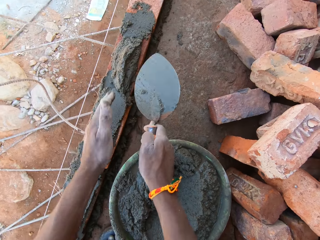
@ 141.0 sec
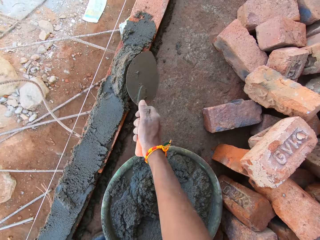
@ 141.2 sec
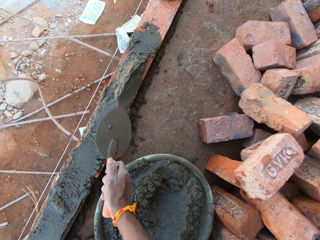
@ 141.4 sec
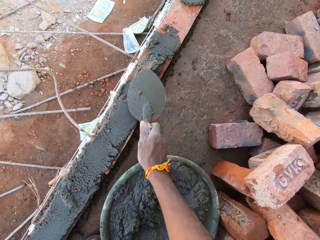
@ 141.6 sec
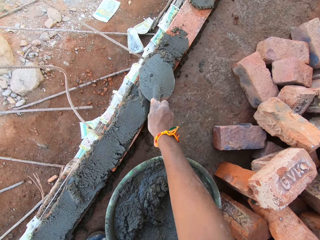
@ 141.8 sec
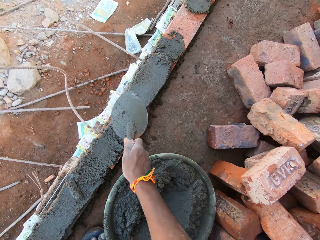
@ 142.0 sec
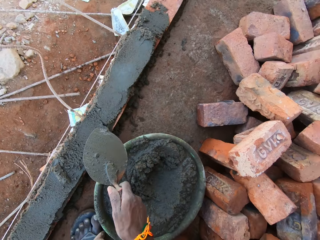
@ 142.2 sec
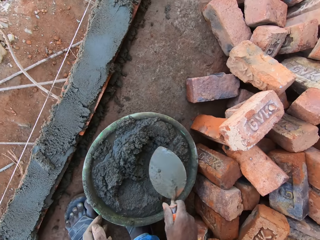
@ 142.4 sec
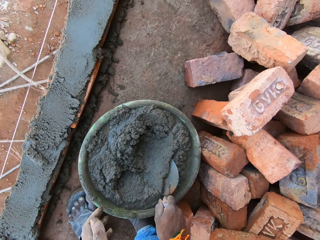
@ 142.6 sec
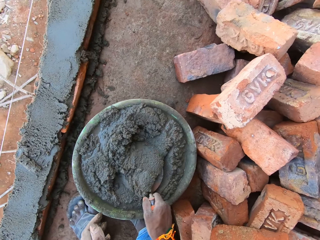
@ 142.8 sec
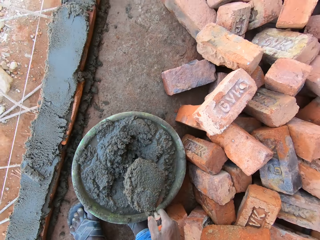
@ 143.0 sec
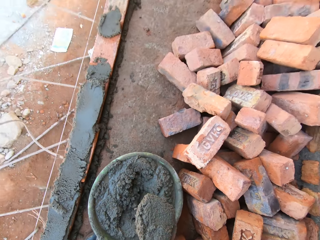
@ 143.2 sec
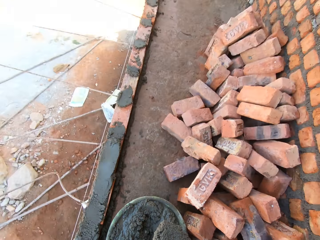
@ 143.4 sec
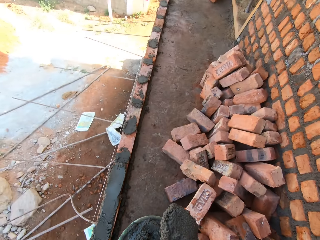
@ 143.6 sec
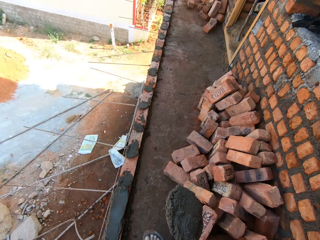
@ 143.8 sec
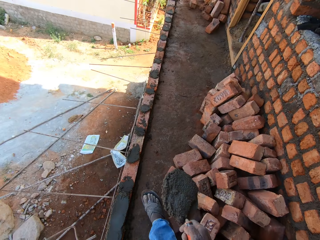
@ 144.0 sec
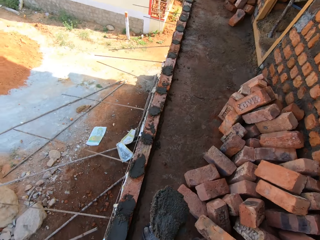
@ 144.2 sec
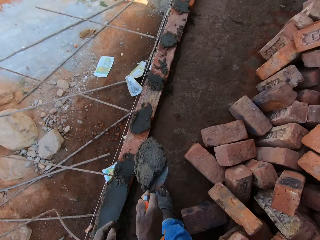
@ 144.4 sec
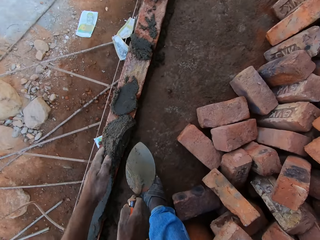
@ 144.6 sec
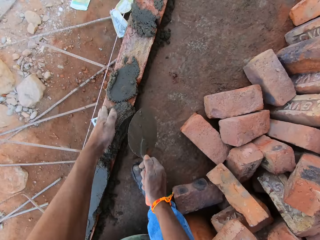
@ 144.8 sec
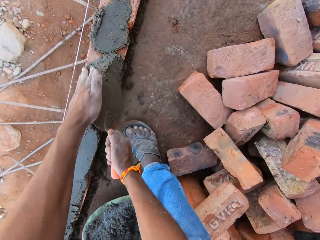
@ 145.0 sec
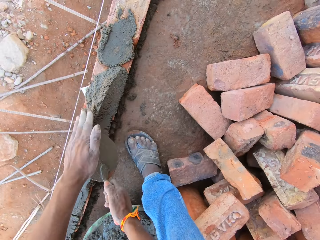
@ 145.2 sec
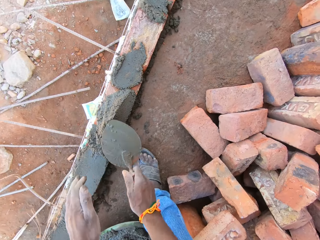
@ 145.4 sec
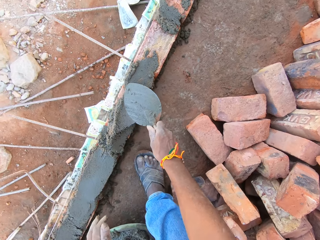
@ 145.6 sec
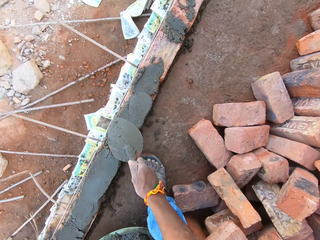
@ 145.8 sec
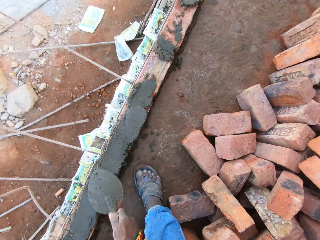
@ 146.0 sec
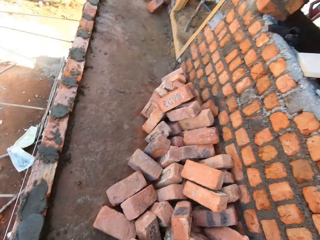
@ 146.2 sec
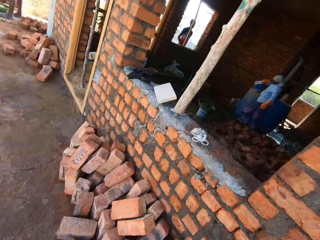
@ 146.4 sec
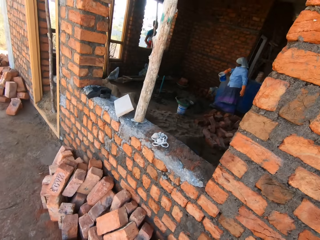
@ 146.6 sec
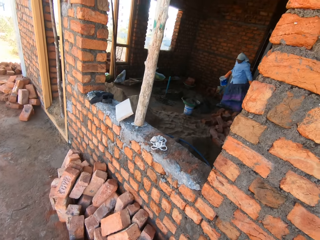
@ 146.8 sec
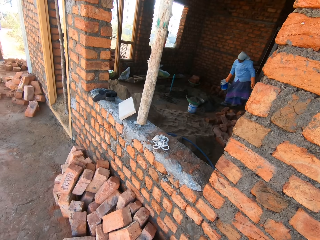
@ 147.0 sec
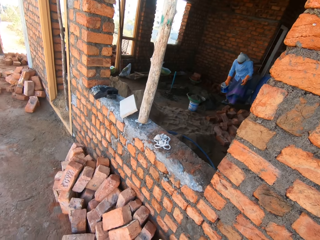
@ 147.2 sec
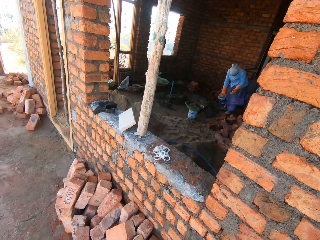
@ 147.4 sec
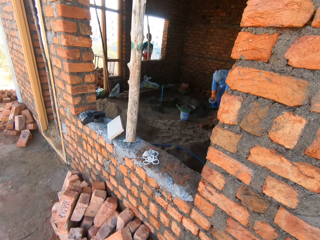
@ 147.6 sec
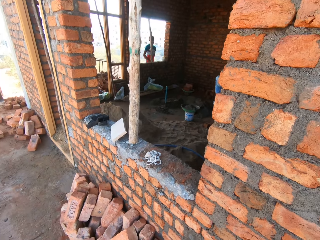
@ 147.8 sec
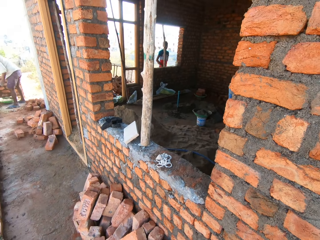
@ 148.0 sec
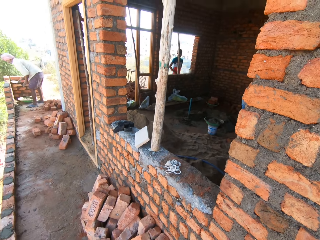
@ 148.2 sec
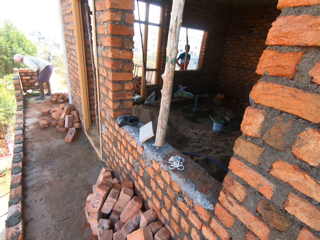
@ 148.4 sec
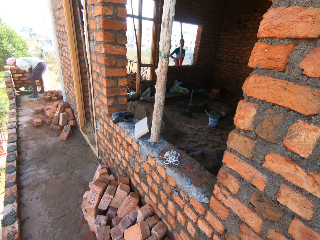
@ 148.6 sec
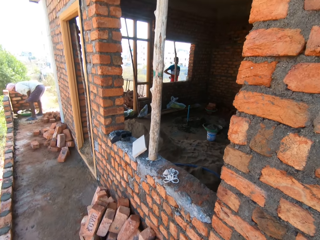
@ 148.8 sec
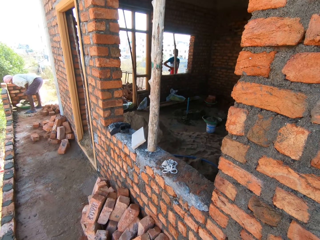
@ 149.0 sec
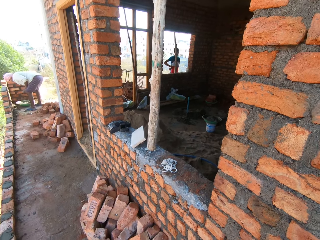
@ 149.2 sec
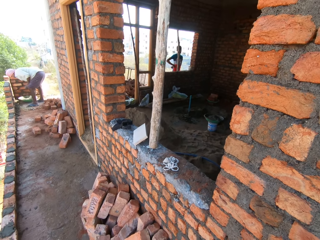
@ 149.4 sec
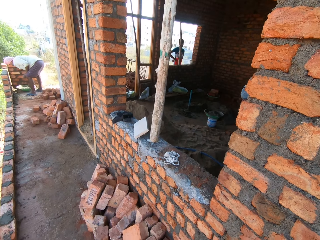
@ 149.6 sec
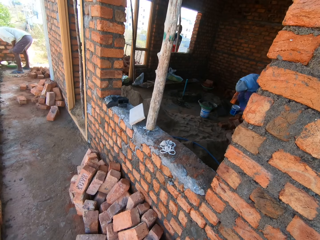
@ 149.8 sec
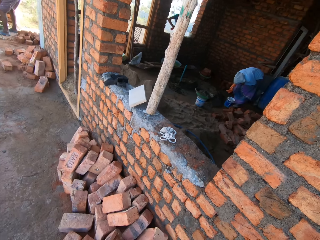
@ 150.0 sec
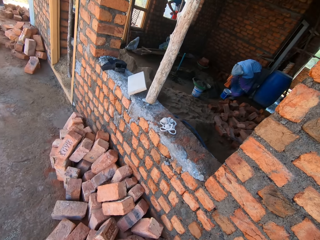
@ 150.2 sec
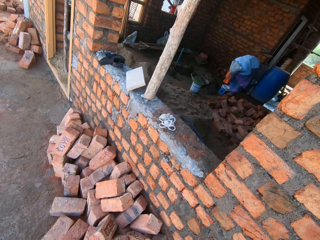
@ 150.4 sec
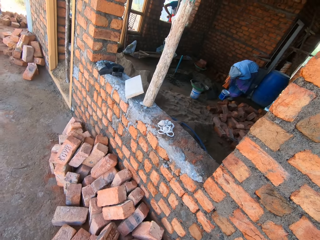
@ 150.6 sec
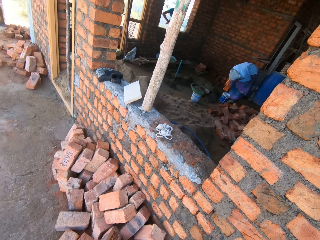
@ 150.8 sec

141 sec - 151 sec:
The camera wearer pours the mortar on the red bricks with the brick trowel in his right hand. He plasters the red bricks with the trowel in his right hand. He scoops some mortar from the bowl or head pan with the trowel in his right hand. He pours the mortar on the red bricks with the trowel in his right hand. He plasters the red bricks with the trowel in his right hand. A woman lowers a container to the floor with her right hand. The camera wearer mumbles in the site building. He interacts with a man. Another man mixes mortar in a bowl with a trowel in his right hand.

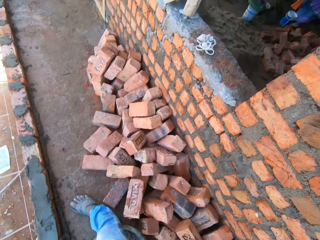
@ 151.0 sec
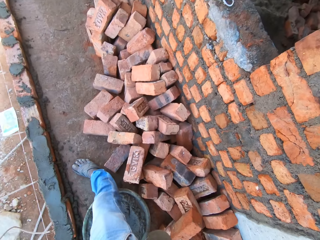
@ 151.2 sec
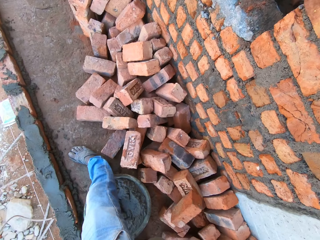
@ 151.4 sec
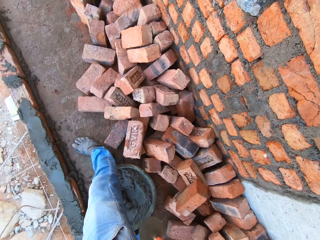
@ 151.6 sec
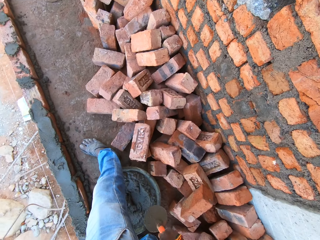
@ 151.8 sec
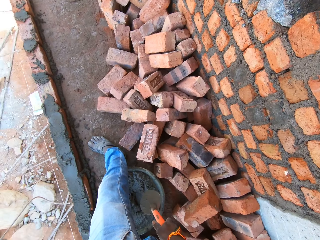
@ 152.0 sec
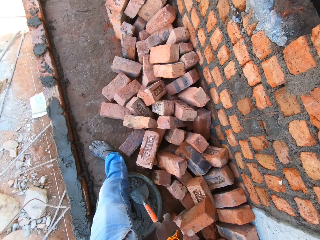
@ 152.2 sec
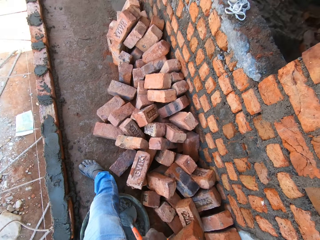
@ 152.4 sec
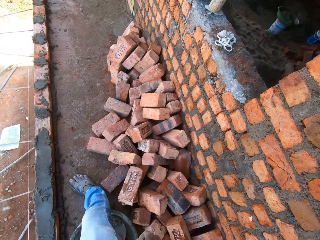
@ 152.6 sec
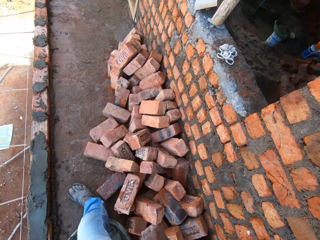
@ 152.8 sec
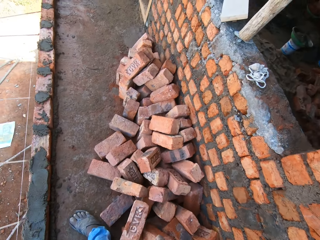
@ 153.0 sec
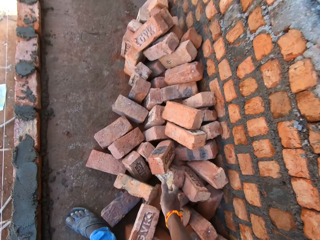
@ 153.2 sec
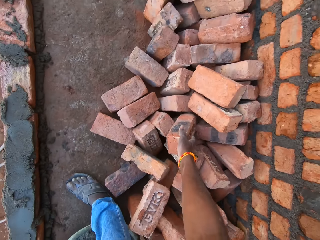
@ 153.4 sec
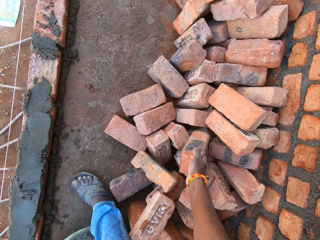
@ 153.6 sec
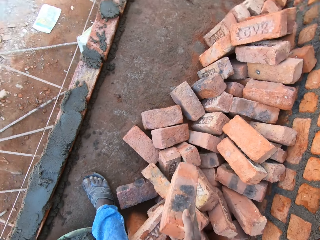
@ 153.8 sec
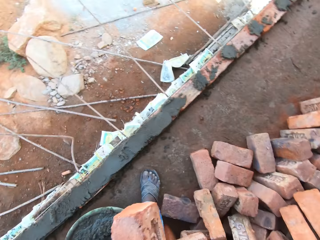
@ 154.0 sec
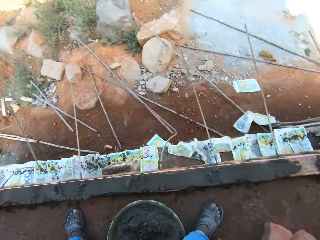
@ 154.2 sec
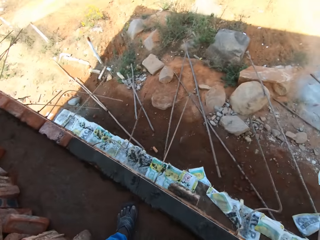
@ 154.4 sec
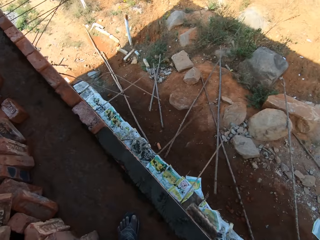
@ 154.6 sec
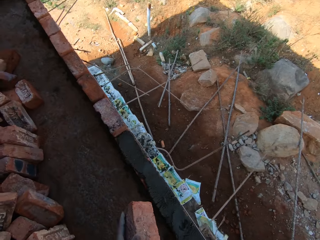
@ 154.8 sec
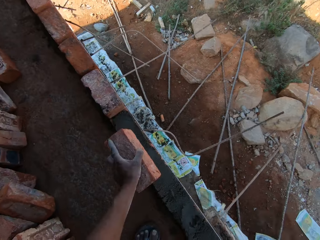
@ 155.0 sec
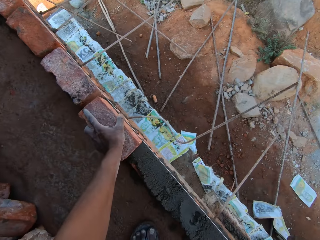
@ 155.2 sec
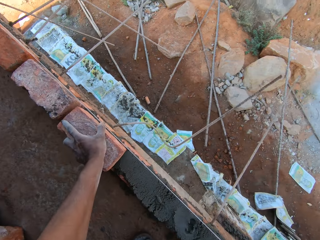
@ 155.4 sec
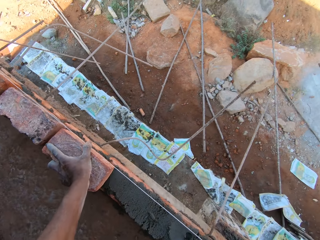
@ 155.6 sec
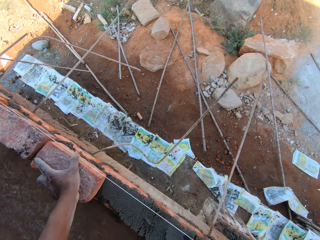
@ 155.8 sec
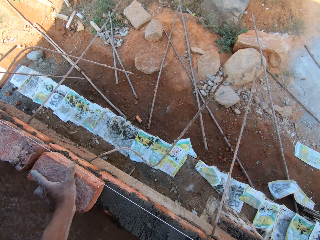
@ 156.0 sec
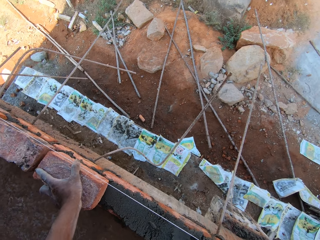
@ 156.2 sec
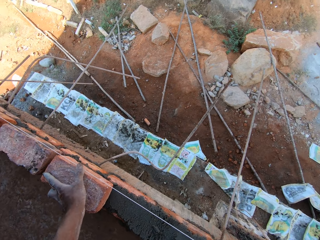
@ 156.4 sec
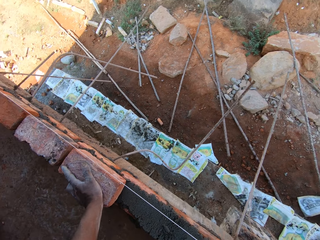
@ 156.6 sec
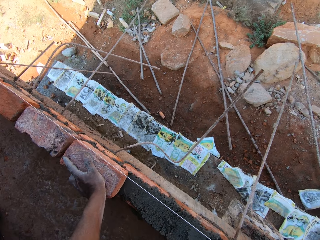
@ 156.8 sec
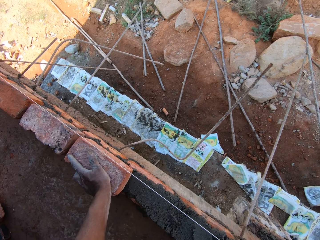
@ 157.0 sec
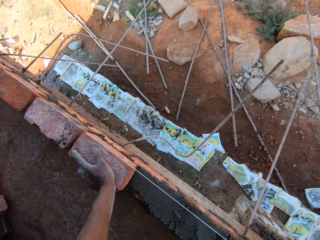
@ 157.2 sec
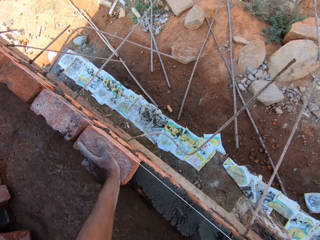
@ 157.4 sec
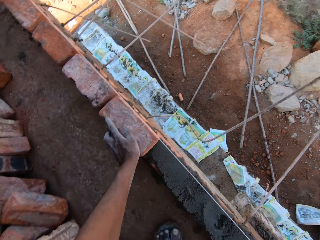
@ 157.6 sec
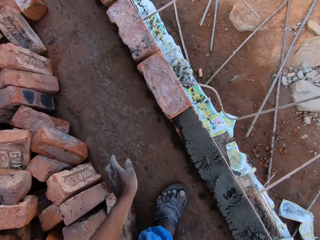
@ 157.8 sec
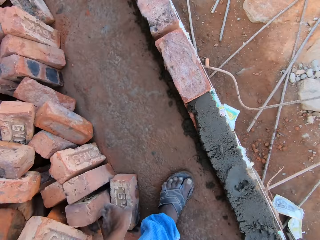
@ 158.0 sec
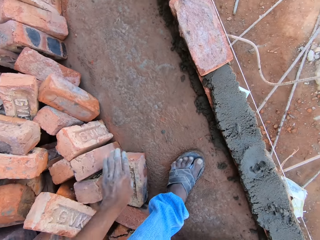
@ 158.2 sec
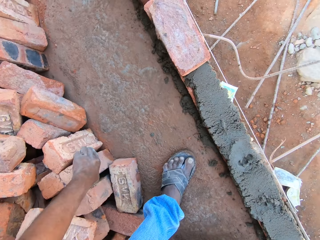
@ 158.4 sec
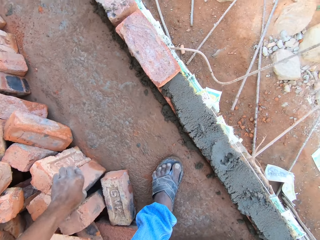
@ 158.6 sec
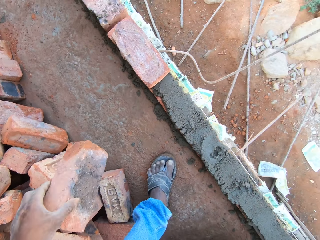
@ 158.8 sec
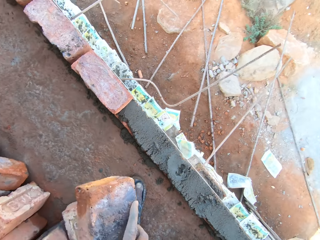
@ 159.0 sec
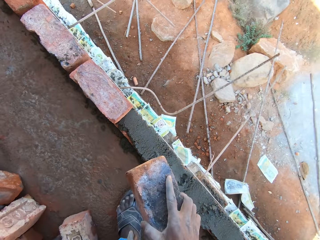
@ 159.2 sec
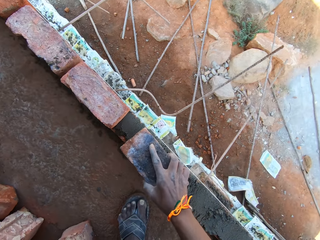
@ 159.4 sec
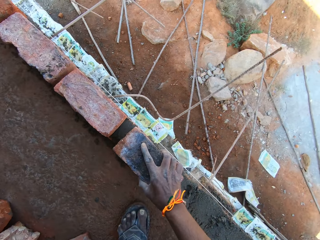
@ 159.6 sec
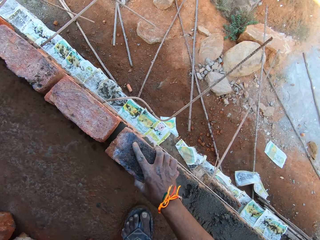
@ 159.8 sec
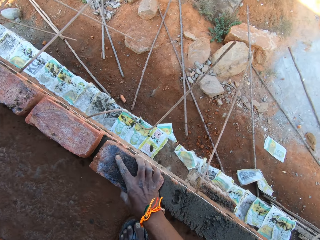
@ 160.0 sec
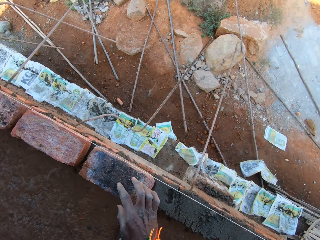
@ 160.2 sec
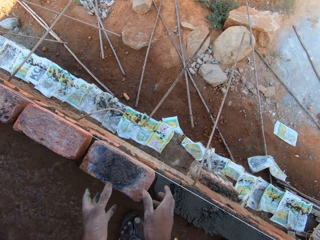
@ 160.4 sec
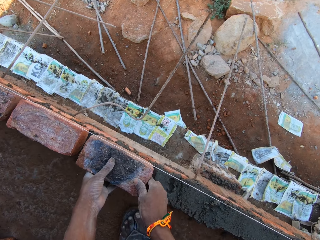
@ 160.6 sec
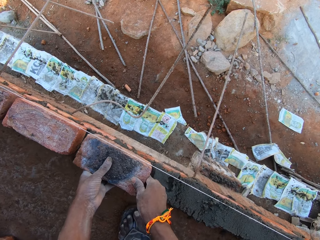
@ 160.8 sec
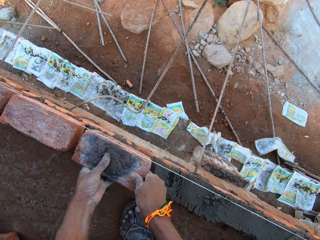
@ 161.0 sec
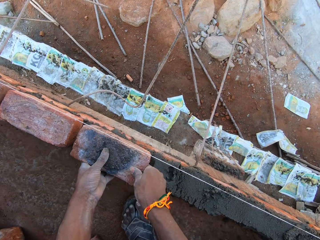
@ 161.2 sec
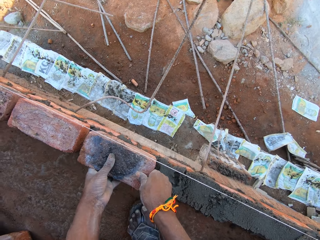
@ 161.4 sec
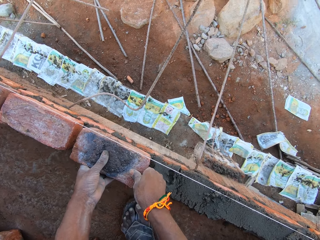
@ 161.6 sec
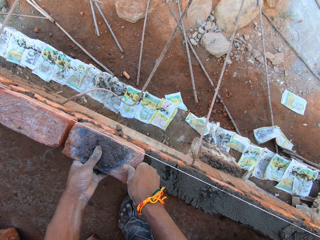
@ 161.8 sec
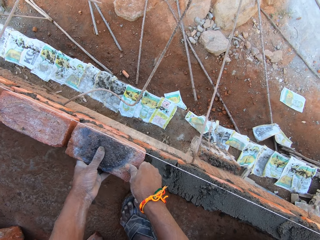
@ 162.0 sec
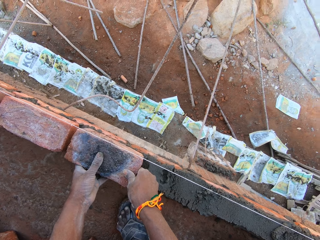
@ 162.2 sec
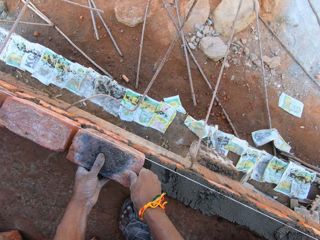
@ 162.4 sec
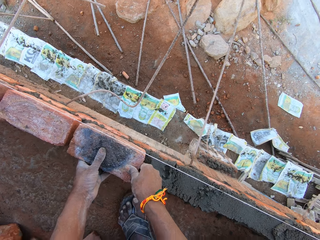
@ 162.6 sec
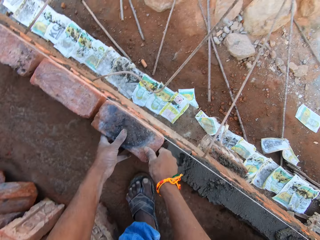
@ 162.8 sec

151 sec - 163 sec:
The camera wearer drops the trowel in the bowl of mortar with his right hand. He picks up a red brick from other red bricks on the site floor with his right hand. He places the red brick on the mortar on the brick wall with his left hand. He picks up a red brick from other red bricks on the site floor with his left hand. He passes the red brick from his left hand to his right hand. He places the red brick on the mortar on the brick wall with his right hand. He adjusts the red brick with his hands.
